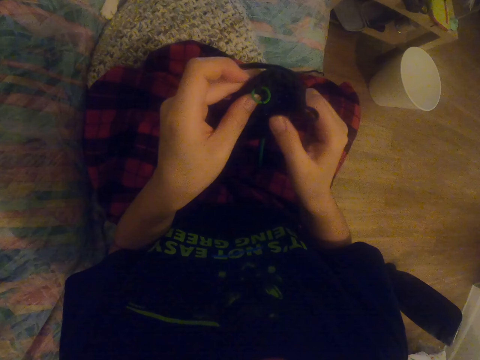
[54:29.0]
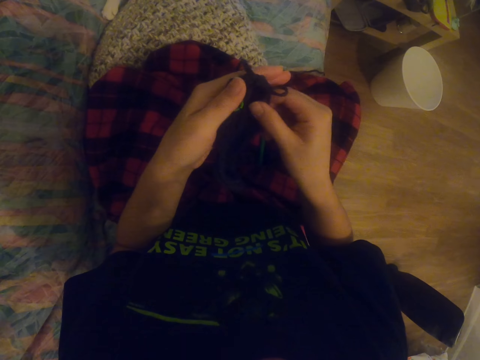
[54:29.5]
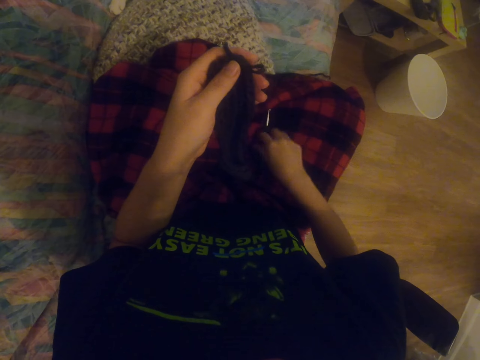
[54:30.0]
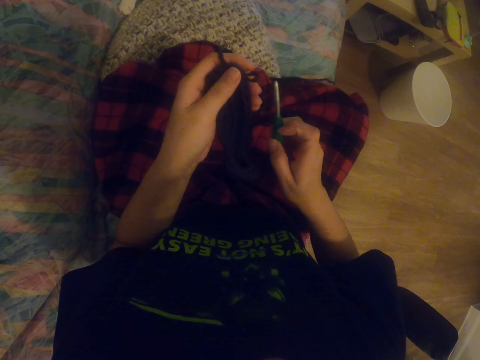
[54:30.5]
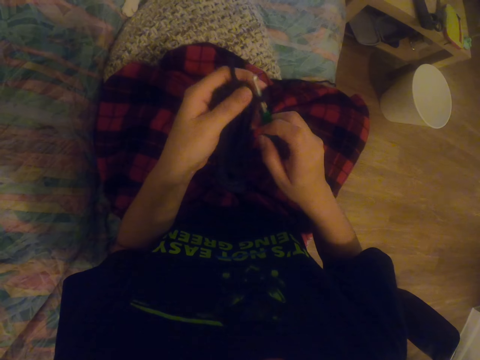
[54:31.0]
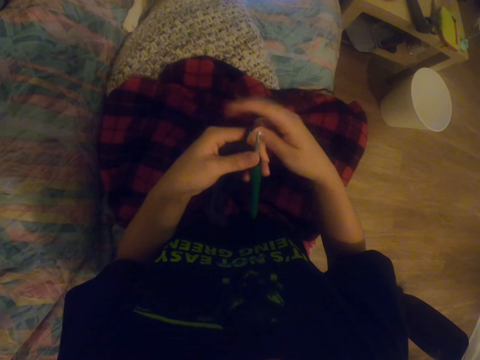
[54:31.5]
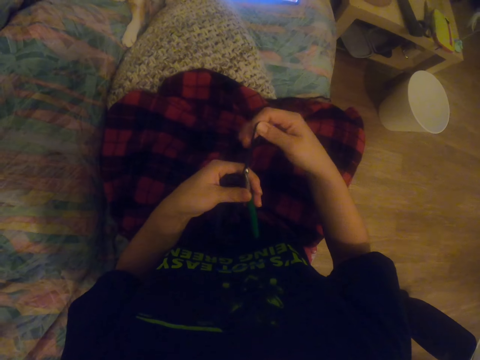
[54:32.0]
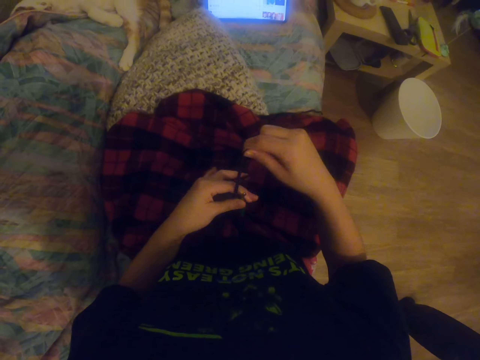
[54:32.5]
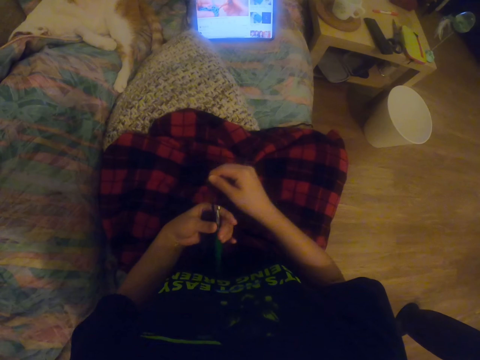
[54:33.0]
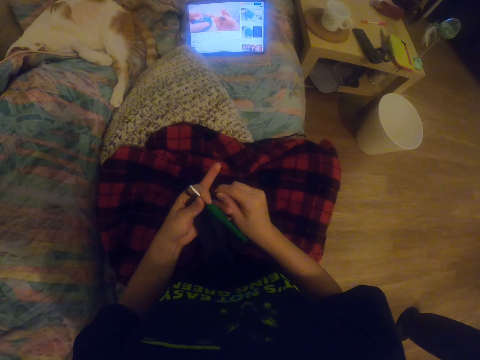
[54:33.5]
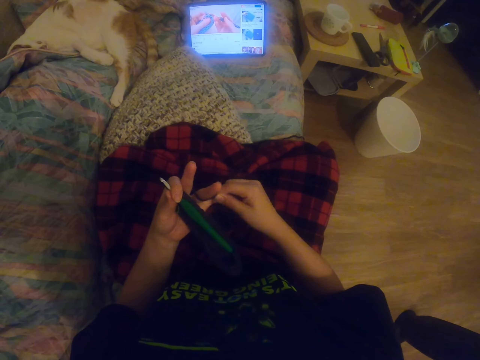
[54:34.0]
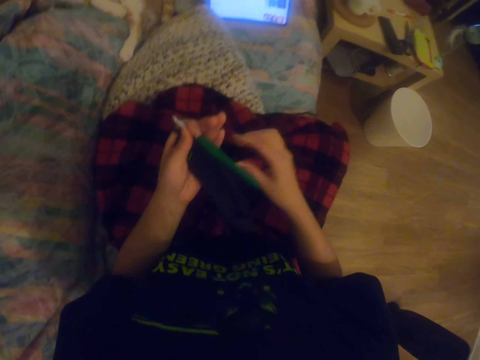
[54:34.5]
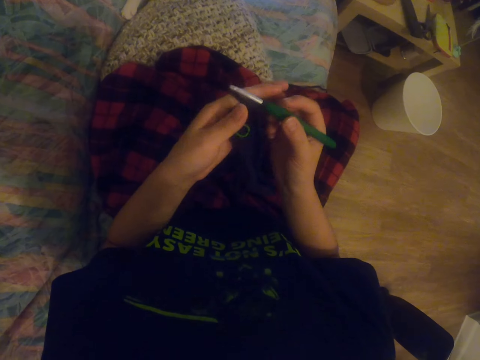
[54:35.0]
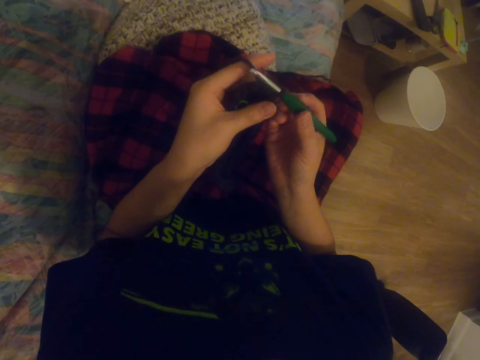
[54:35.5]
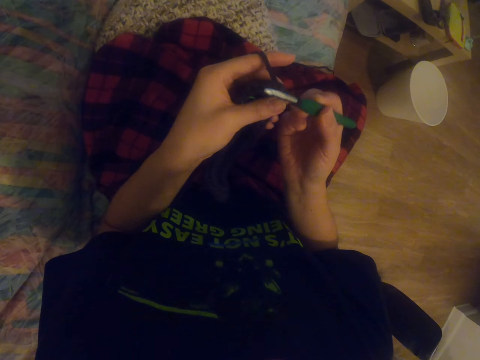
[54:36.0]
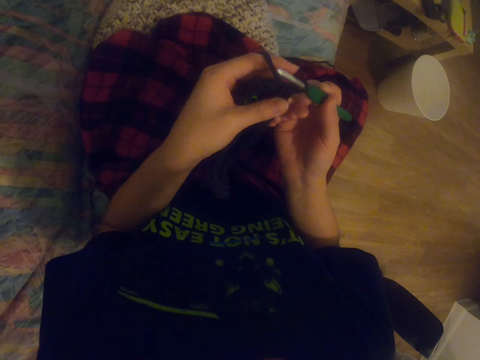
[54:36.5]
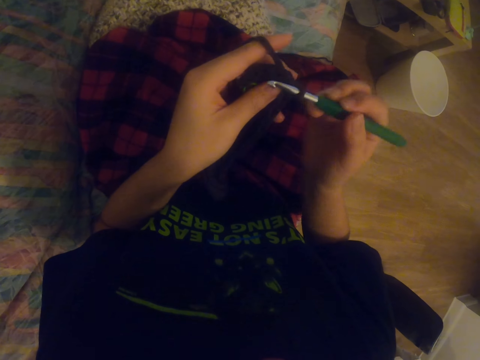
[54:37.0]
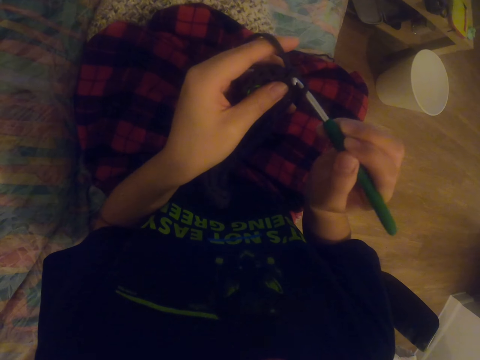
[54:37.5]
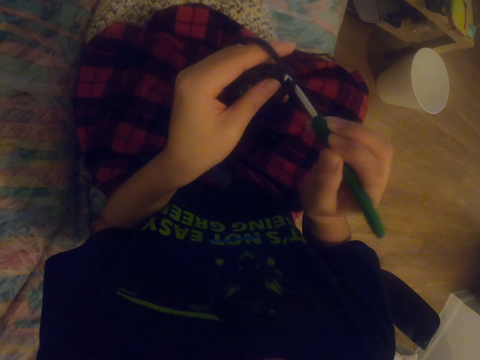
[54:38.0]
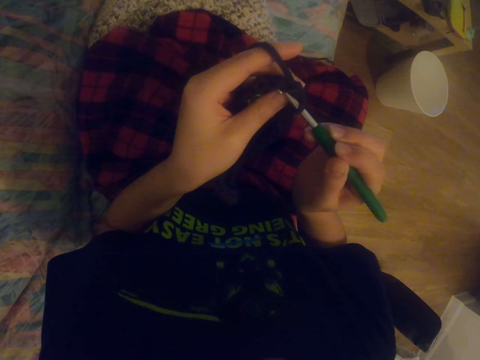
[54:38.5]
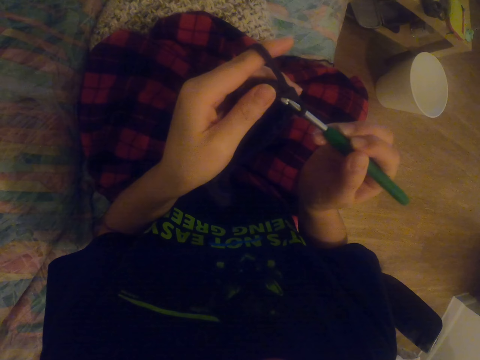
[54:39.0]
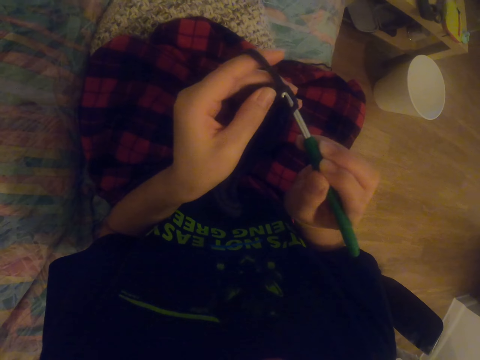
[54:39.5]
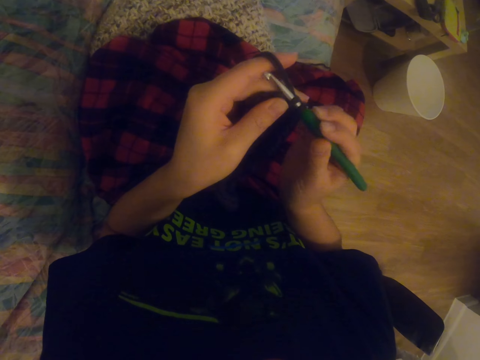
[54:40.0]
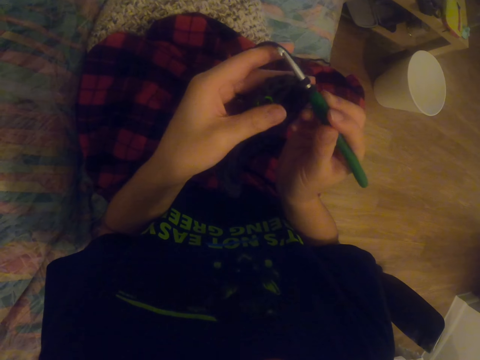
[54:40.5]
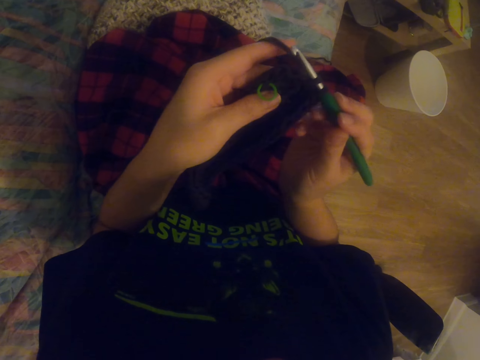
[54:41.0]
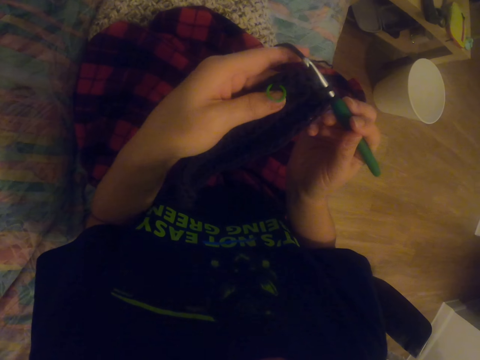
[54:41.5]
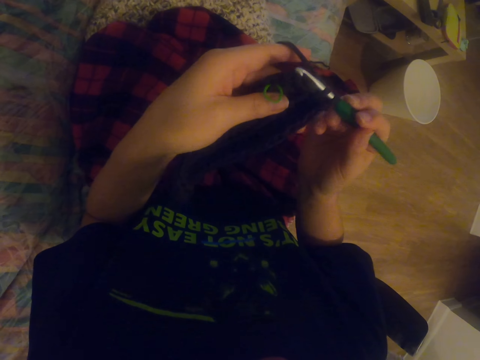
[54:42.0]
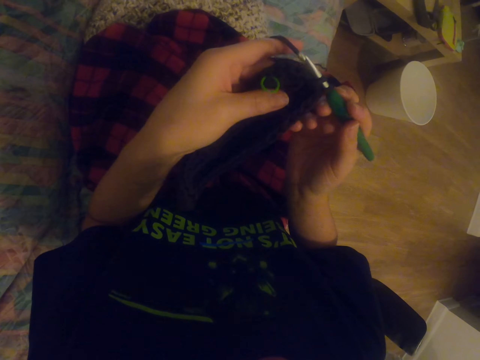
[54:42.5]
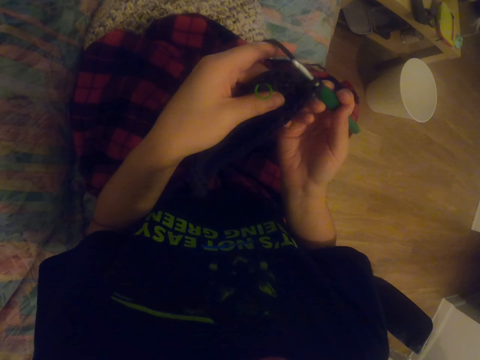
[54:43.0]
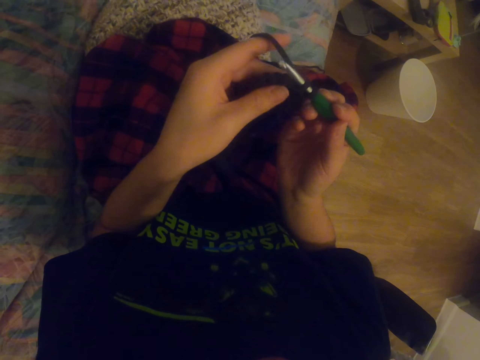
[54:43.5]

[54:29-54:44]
The camera wearer aligns the garment. They pick up the crochet hook. They pick up the thread on the bed with the right hand. They crochet the garment with the crochet hook. They roll the yarn thread on their fingers. They take the thread with their right hand. They crochet the garment with the crochet hook. They knit the sock with the crochet.

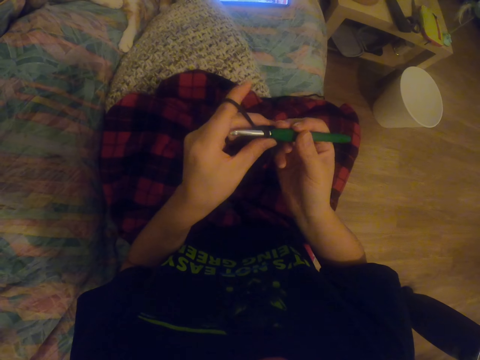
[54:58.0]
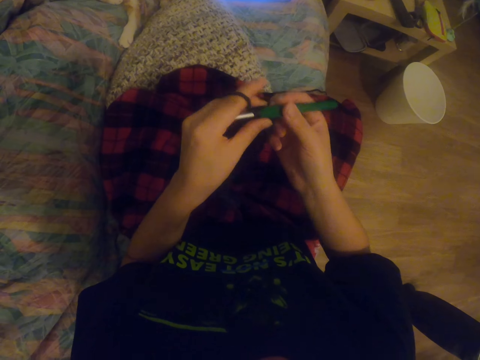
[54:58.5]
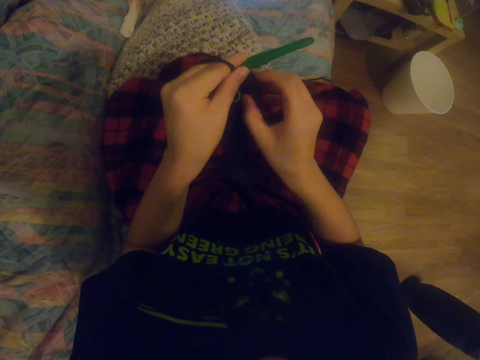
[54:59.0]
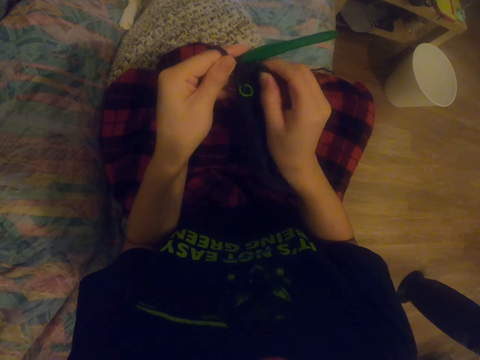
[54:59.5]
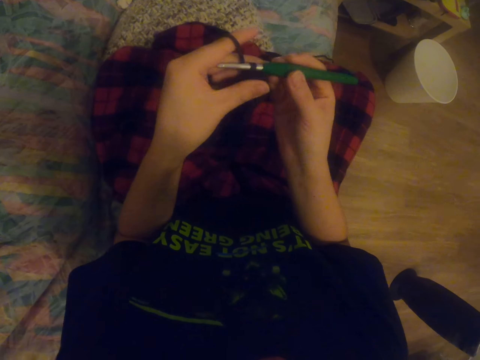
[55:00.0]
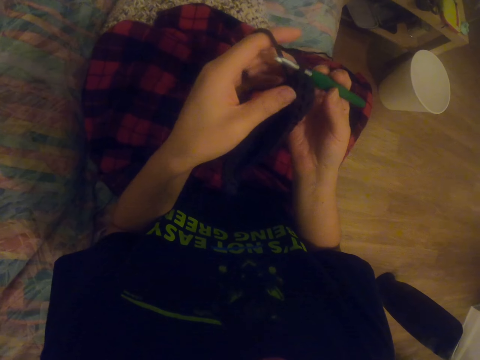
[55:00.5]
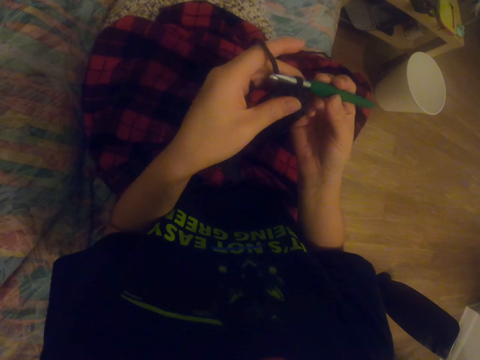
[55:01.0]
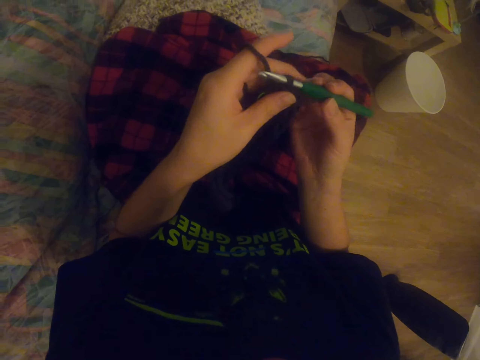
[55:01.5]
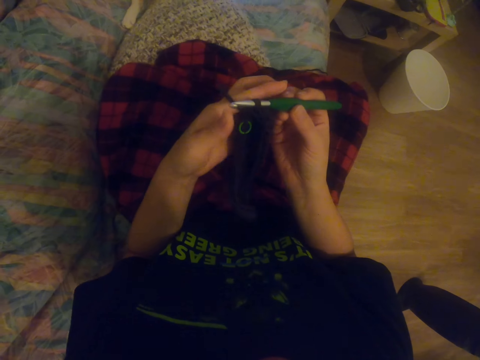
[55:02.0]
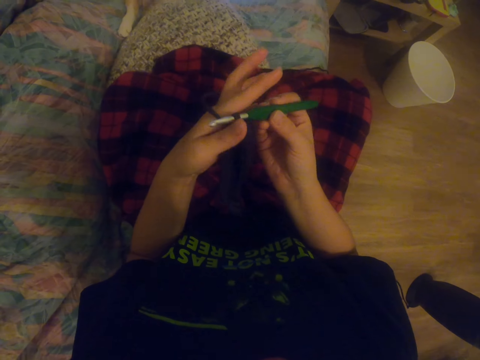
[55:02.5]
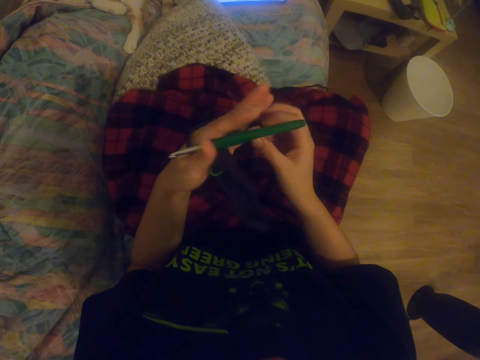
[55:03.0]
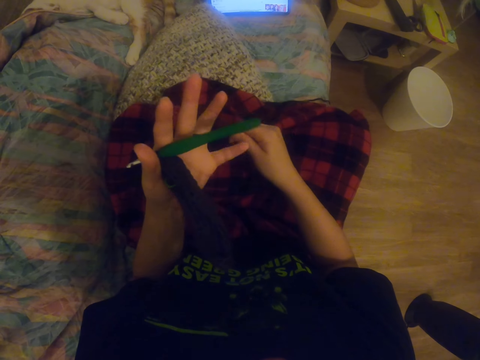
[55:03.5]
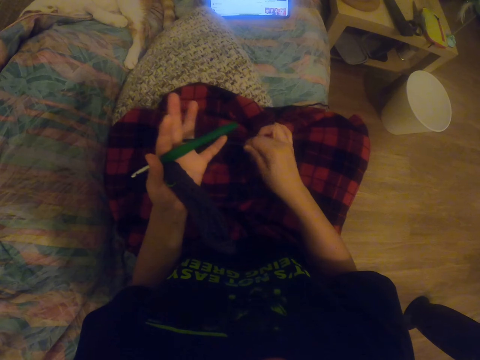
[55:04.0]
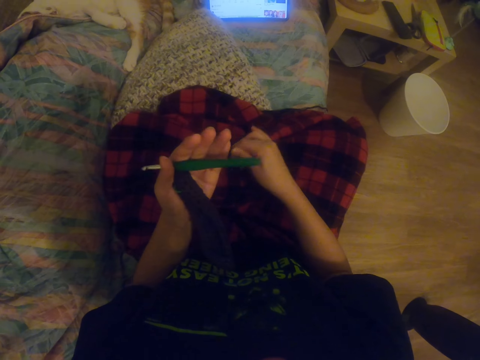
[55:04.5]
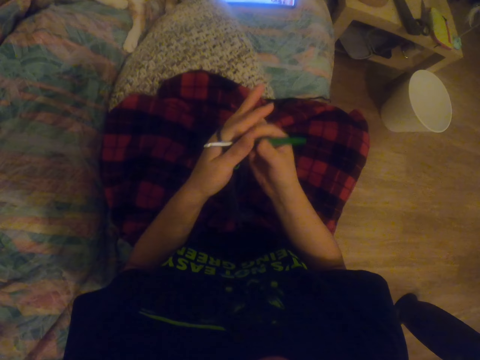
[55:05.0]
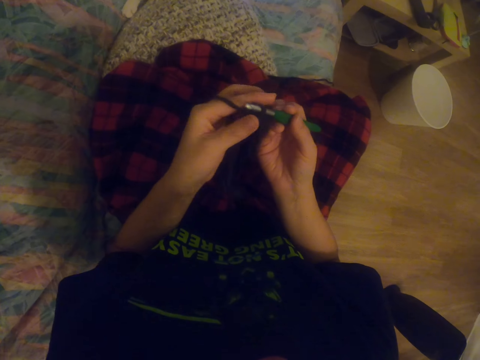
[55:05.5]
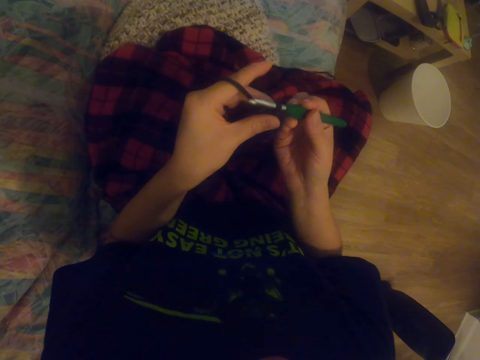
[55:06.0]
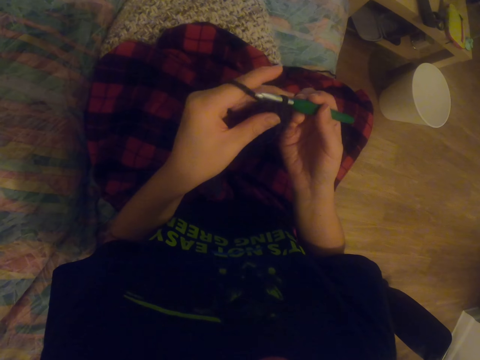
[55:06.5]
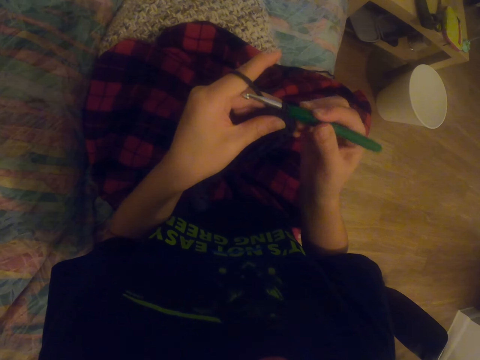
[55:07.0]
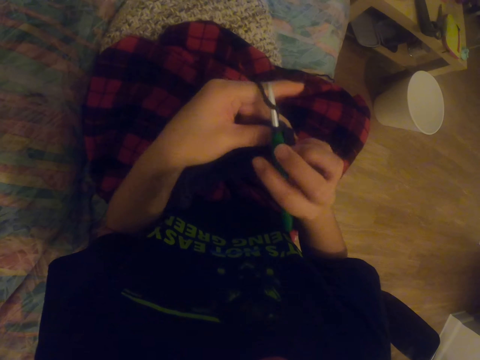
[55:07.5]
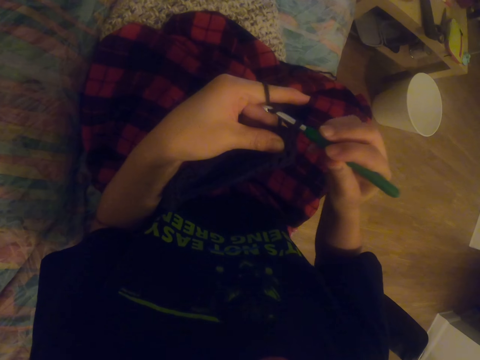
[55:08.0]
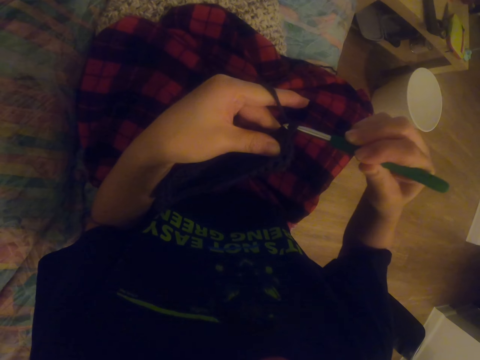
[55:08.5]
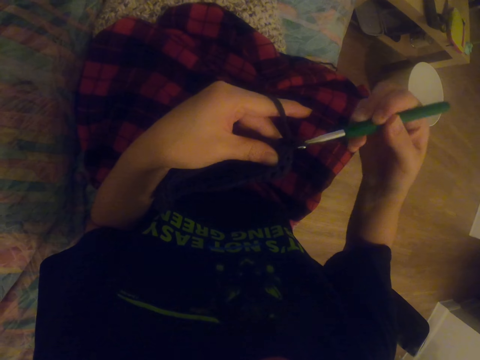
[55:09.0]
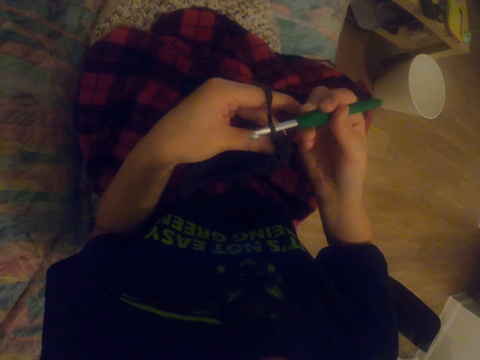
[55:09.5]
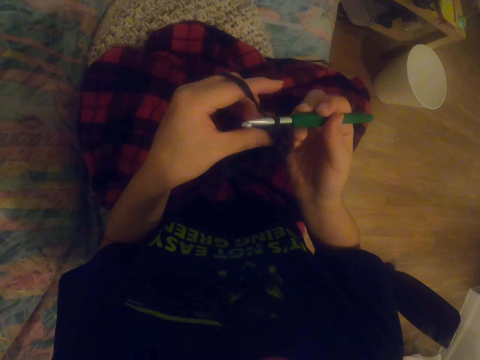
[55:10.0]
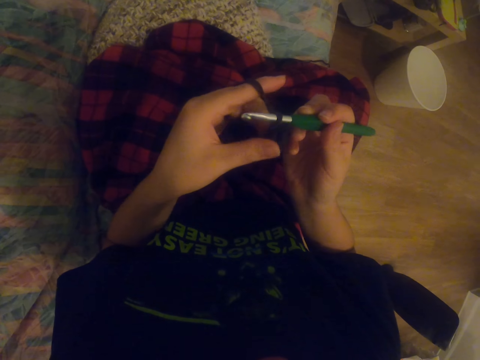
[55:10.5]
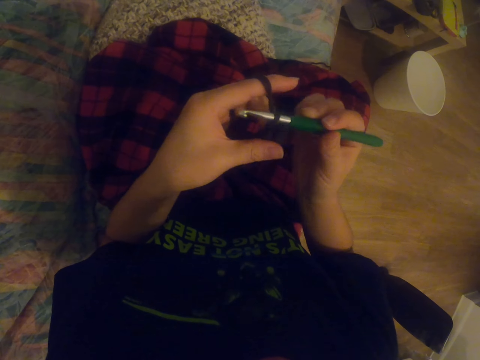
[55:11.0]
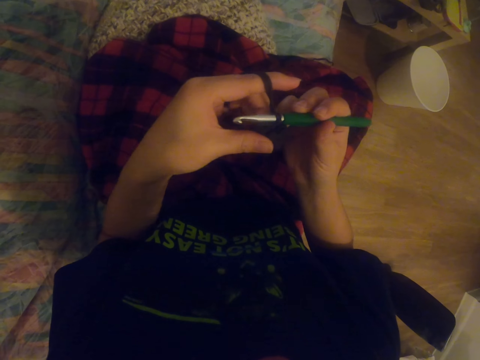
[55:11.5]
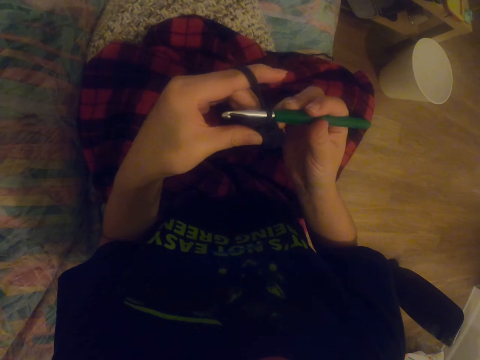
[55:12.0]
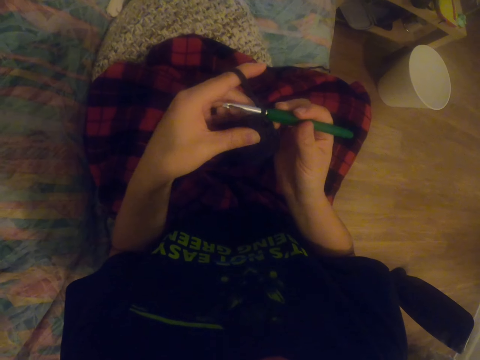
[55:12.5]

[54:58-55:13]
The camera wearer stretches the sock with the right hand. They align the garment. They roll the yarn thread on their fingers. They take the thread with their right hand. They crochet a garment with a crochet hook. They hold the crochet on their right hand.
